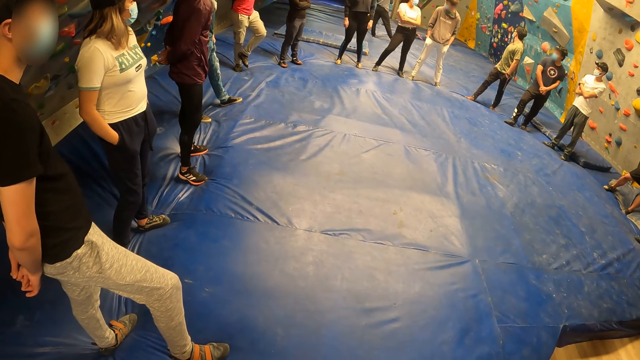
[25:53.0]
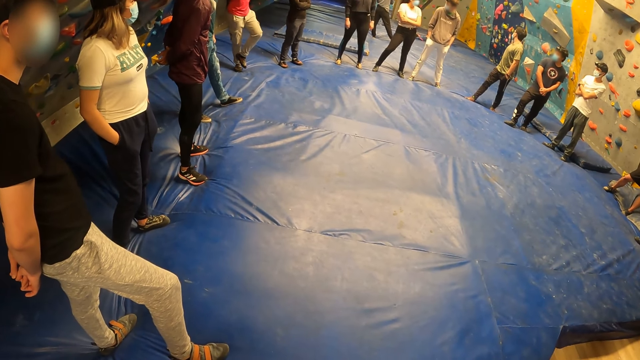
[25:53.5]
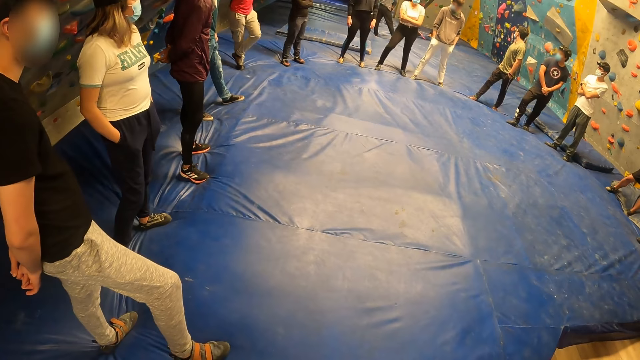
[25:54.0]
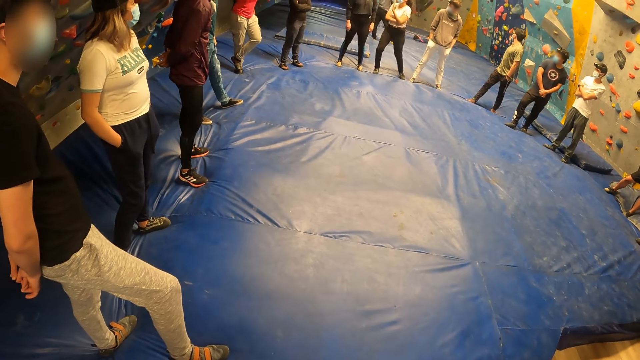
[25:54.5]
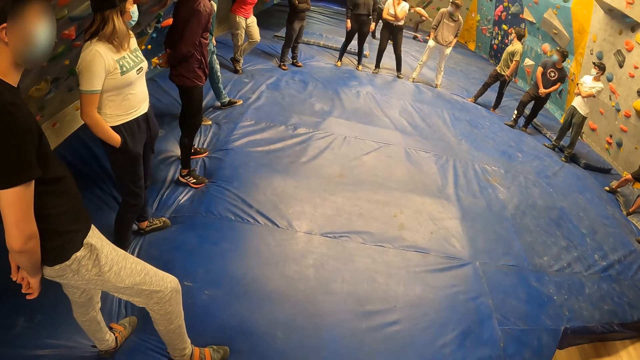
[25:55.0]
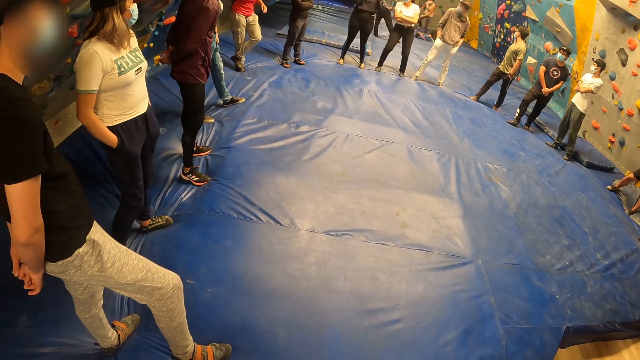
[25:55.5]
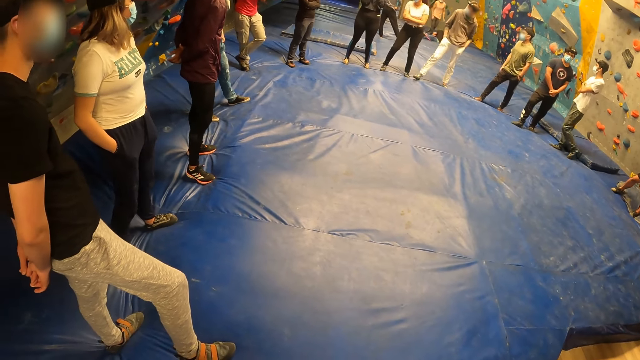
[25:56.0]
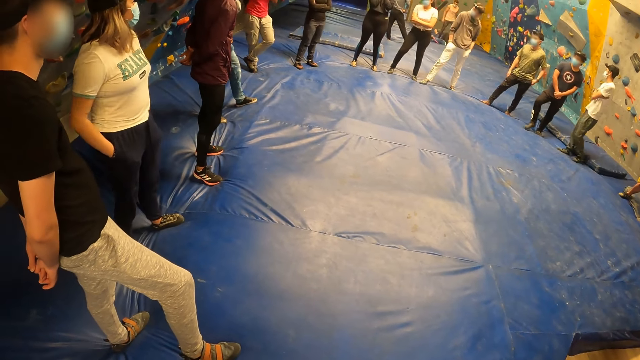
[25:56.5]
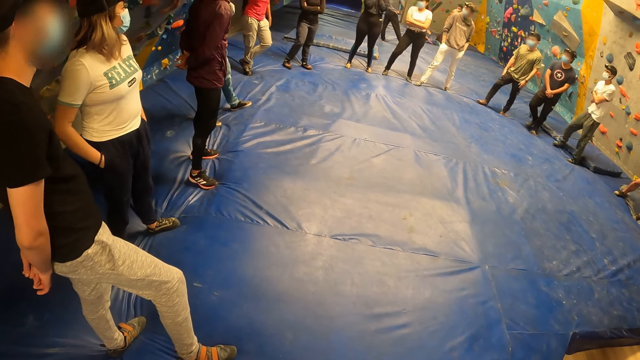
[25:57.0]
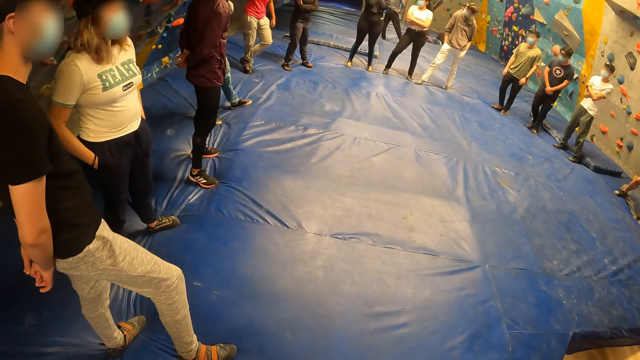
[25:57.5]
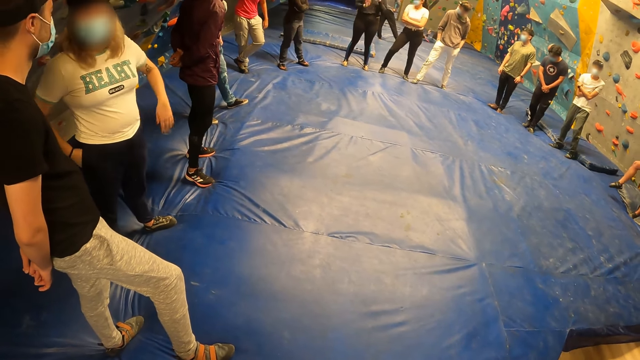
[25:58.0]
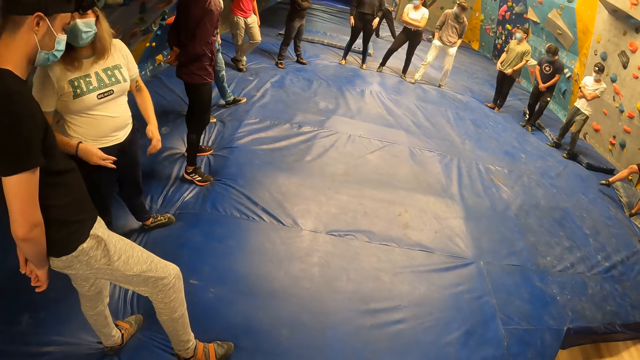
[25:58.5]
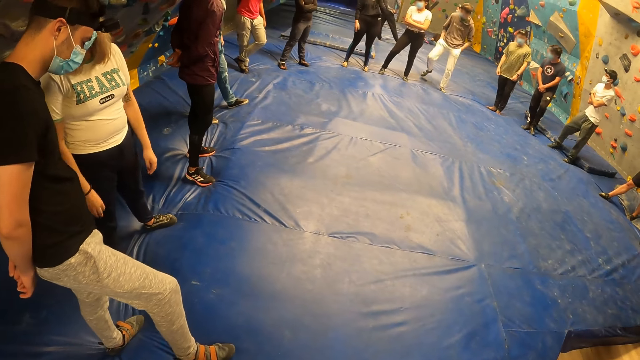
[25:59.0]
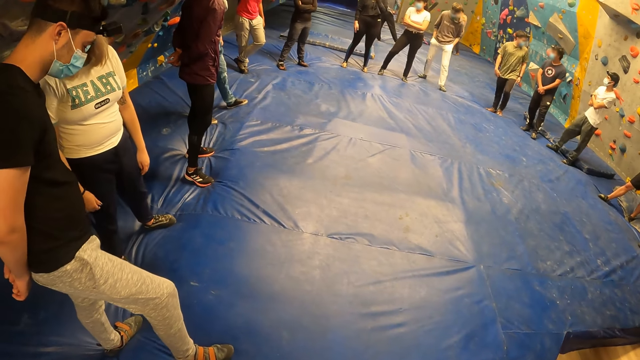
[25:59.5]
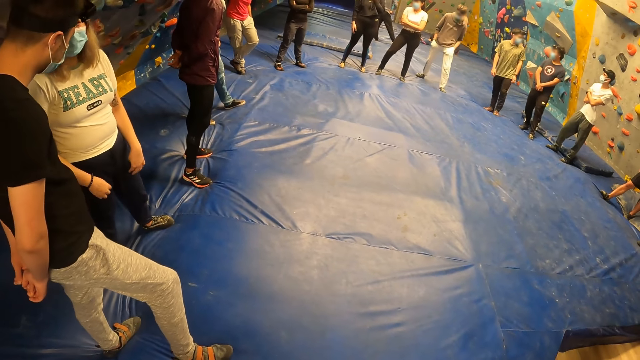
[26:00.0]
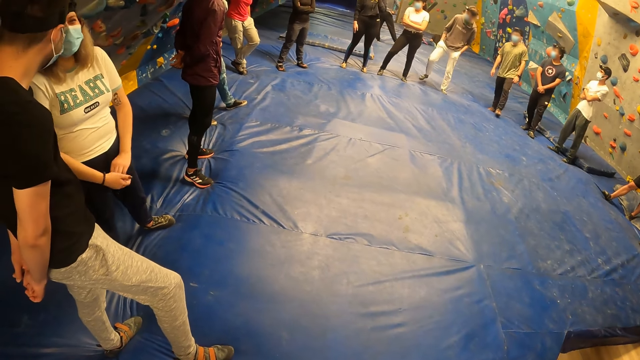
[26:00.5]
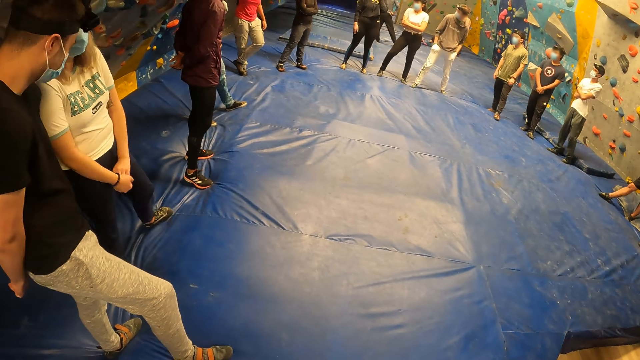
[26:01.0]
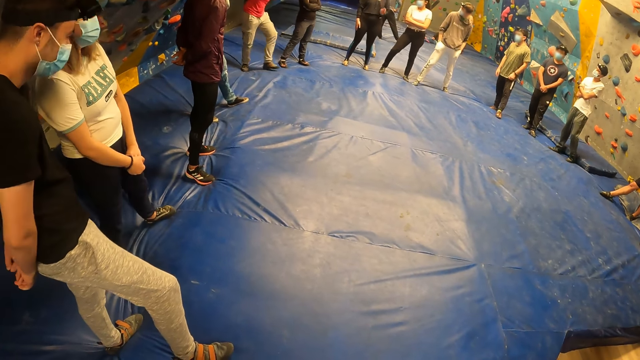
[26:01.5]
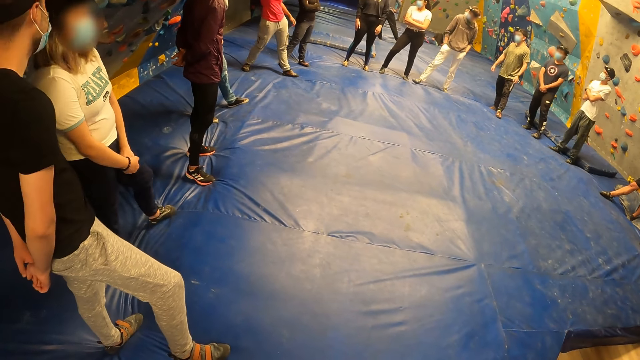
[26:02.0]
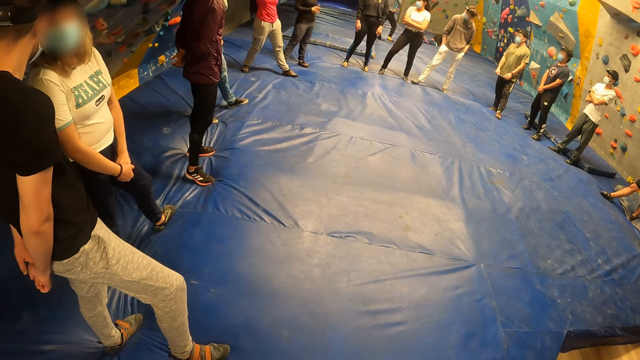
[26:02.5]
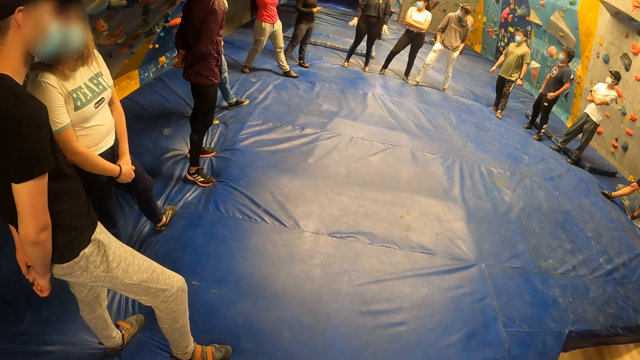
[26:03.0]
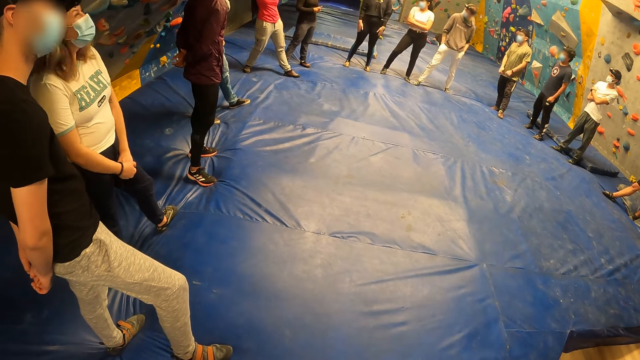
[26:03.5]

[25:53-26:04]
The camera wearer looks around the playground. A woman talks to a man. The camera wearer looks around the team.

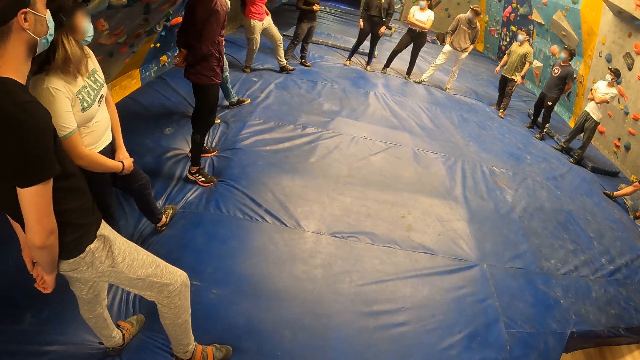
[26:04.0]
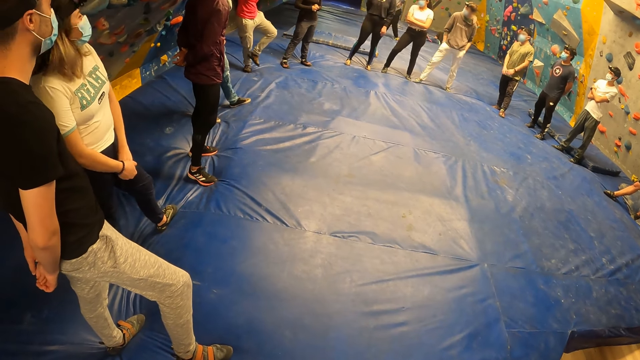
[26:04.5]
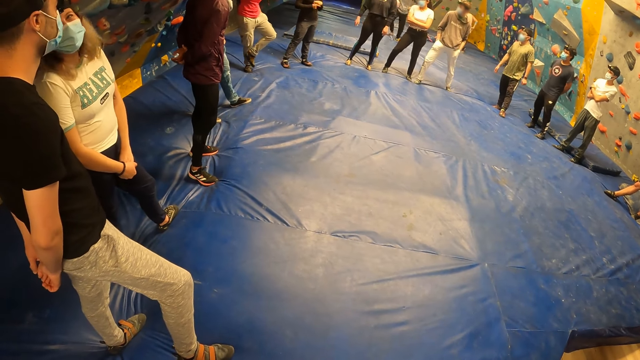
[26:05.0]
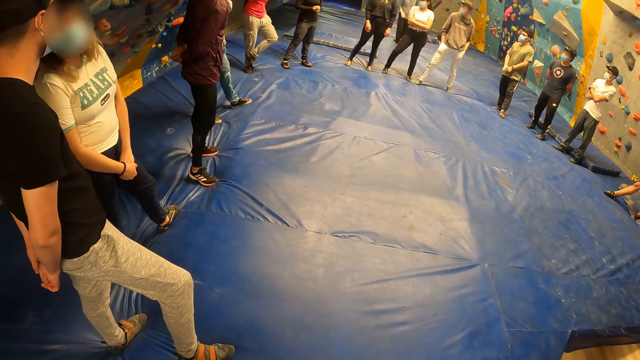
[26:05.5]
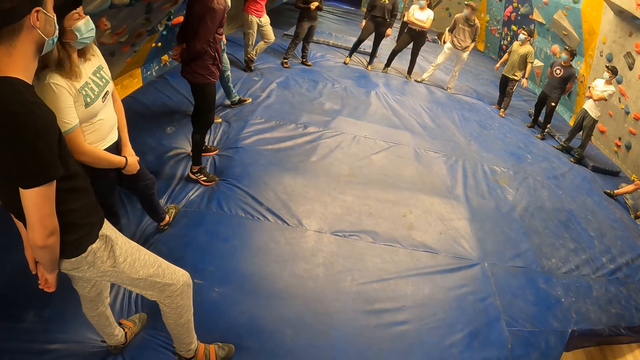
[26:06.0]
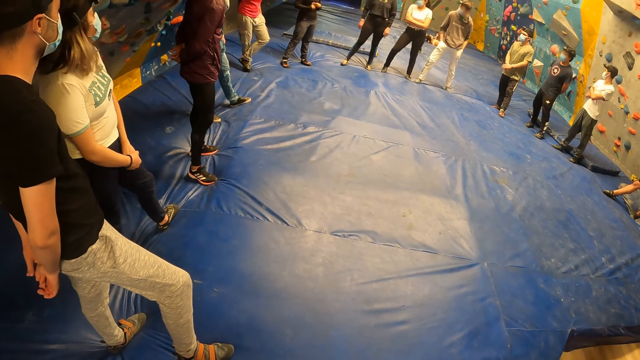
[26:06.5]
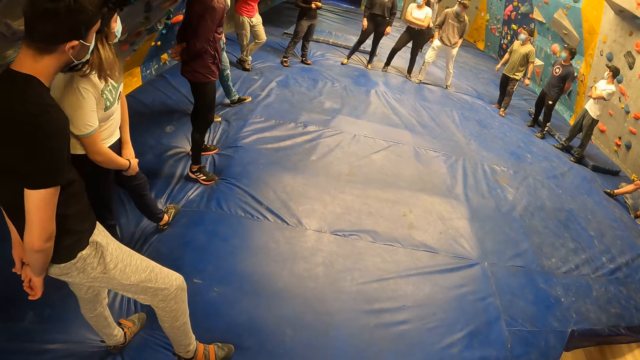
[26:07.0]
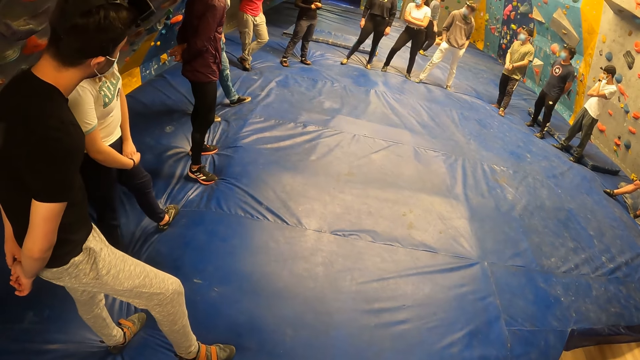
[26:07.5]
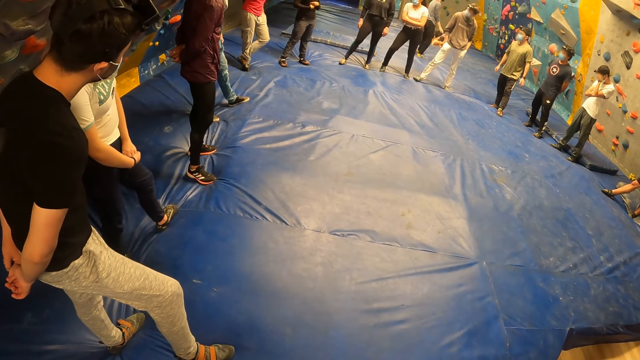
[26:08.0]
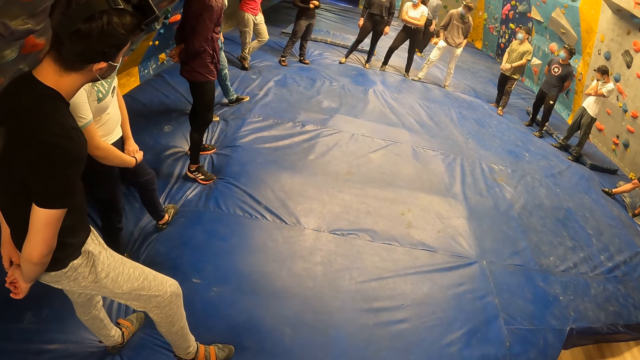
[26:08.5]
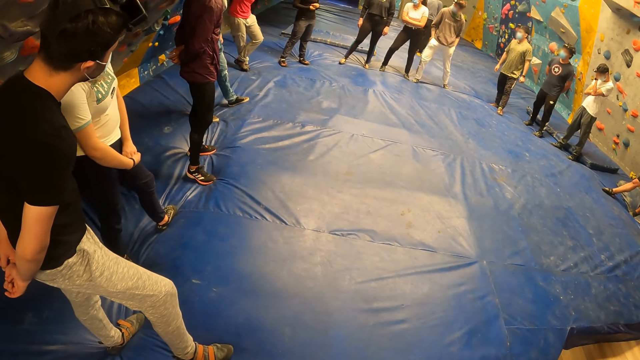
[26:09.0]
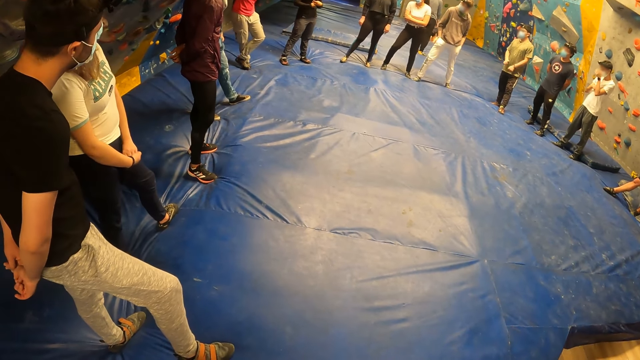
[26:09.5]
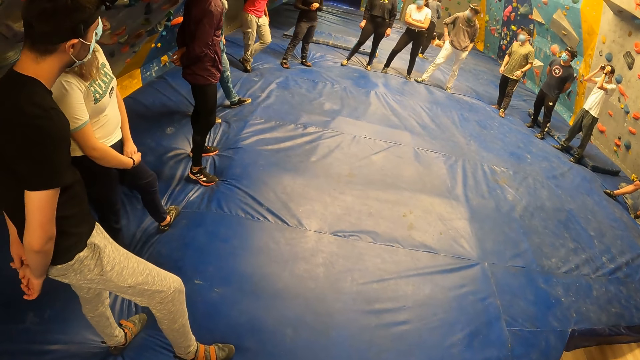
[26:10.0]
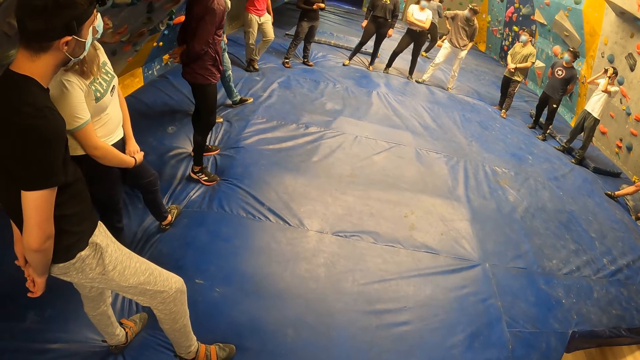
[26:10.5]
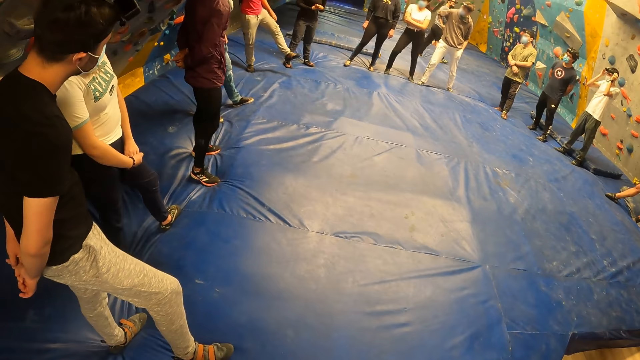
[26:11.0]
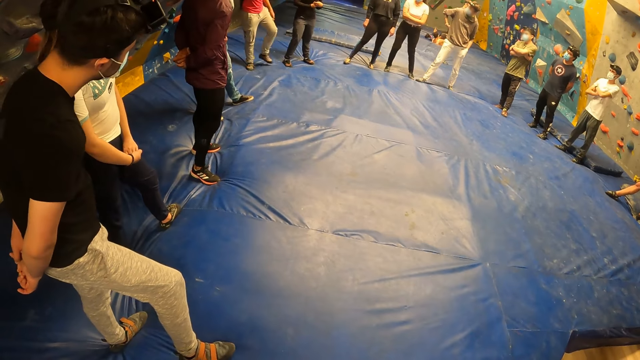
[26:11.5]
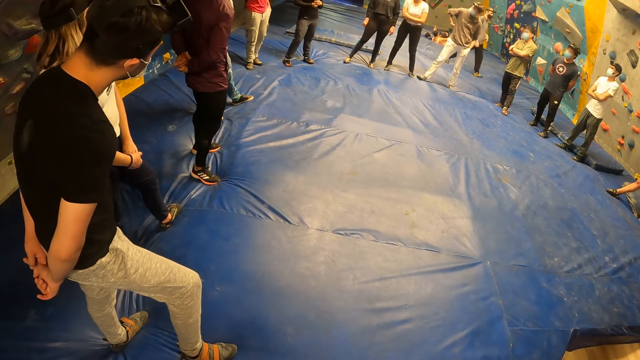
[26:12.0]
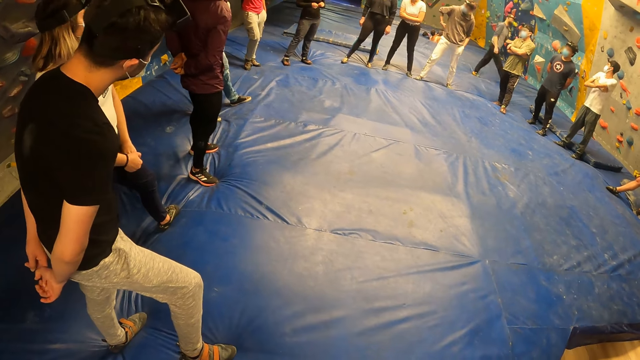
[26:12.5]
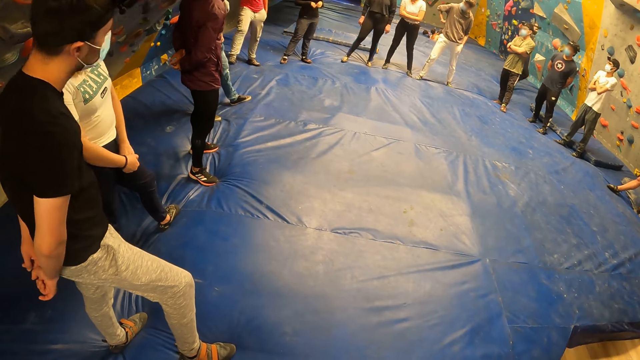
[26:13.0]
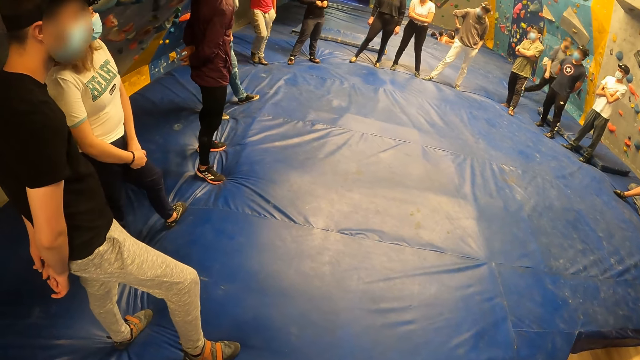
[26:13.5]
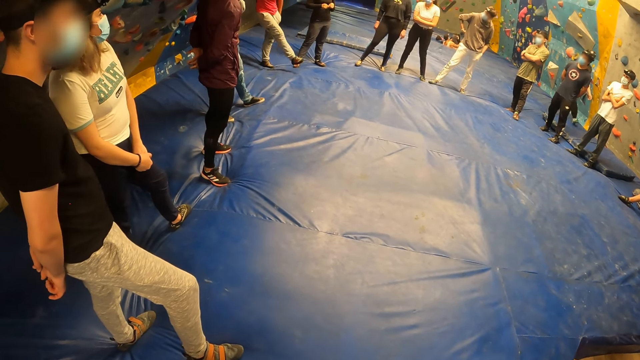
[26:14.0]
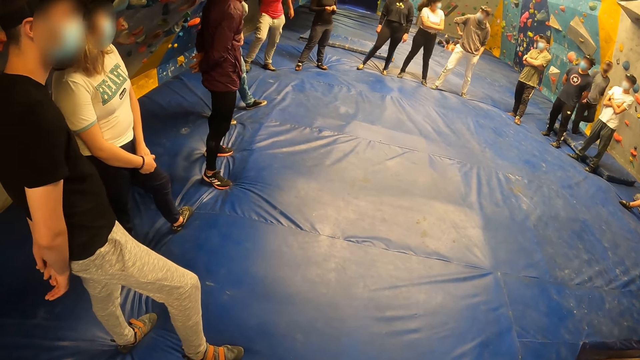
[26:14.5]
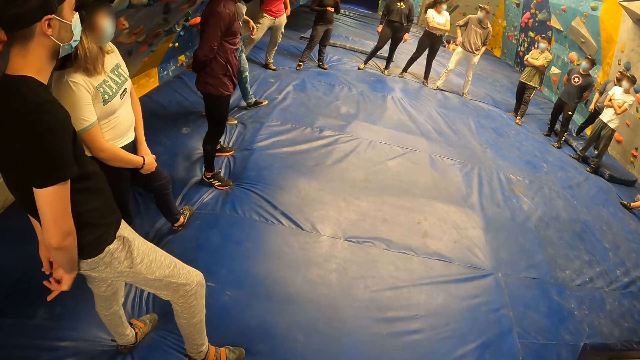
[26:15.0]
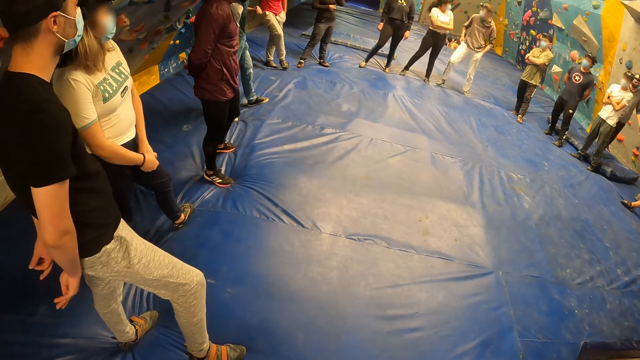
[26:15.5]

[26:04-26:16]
The camera wearer interacts with the team. A man looks at another man. The camera wearer looks at the team. A third man scratches his body. The camera wearer looks around the playground.
